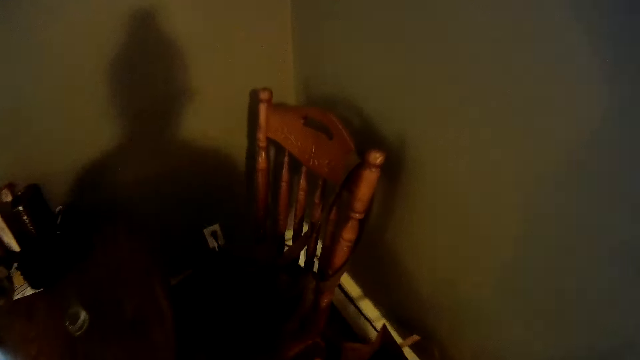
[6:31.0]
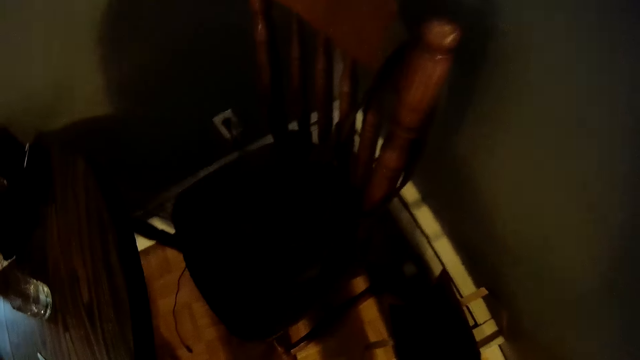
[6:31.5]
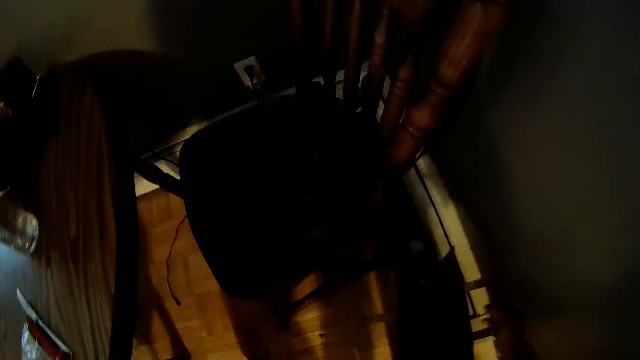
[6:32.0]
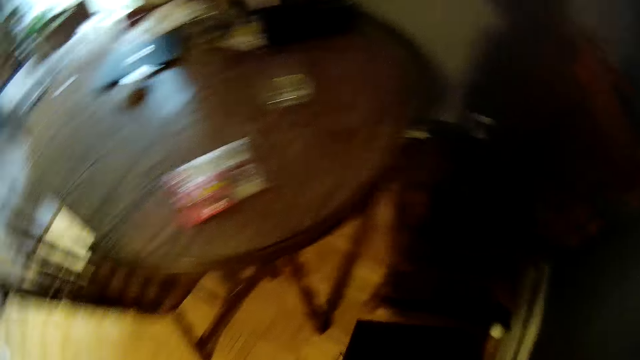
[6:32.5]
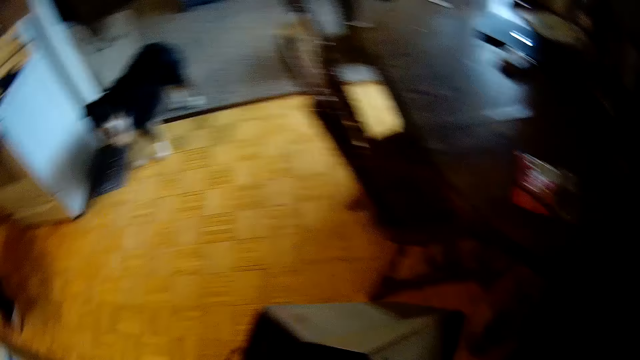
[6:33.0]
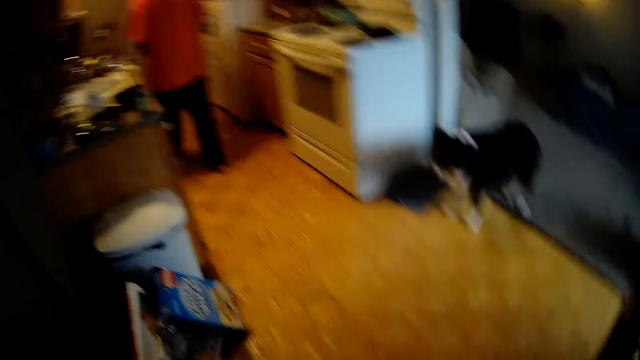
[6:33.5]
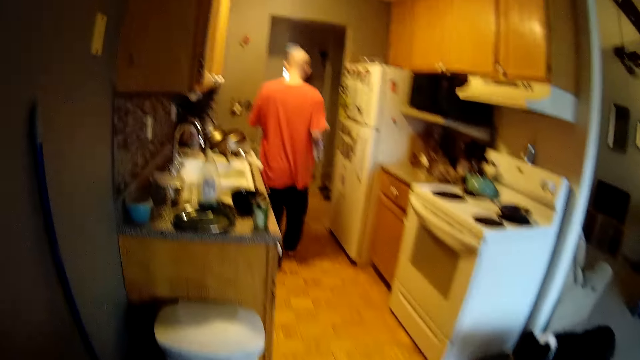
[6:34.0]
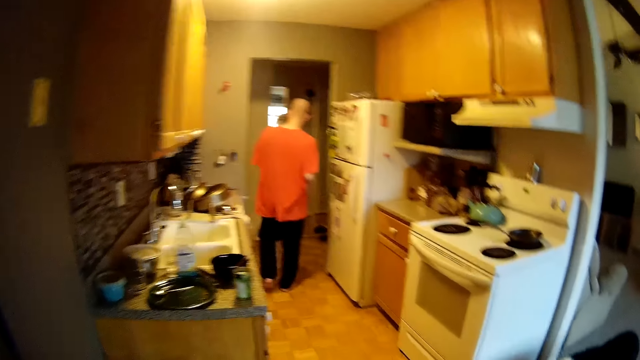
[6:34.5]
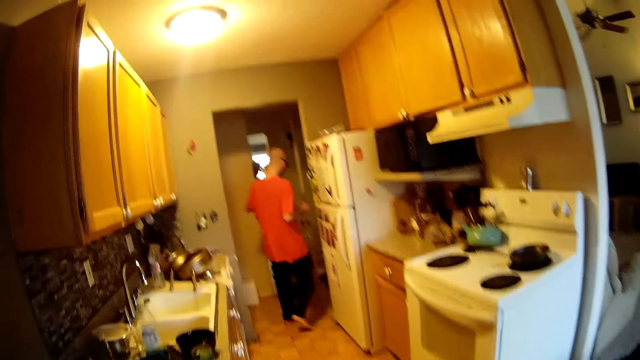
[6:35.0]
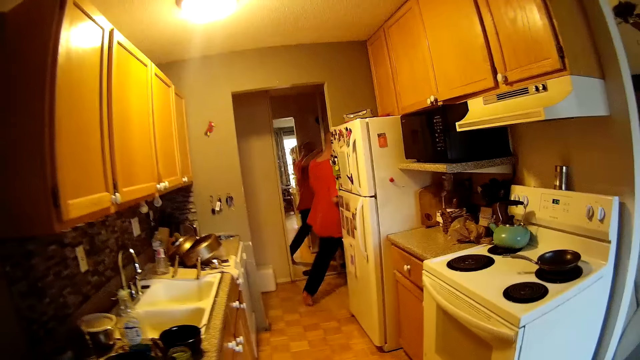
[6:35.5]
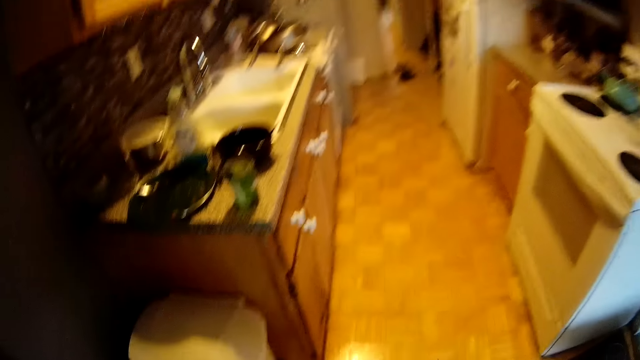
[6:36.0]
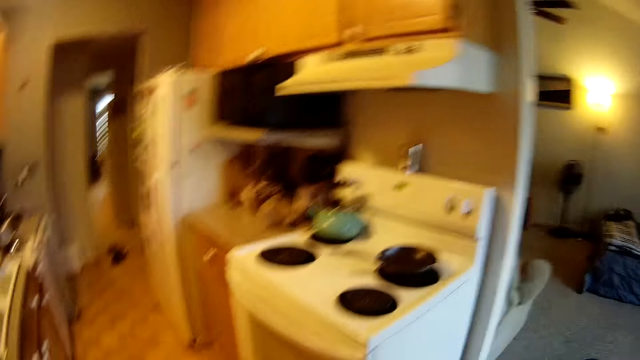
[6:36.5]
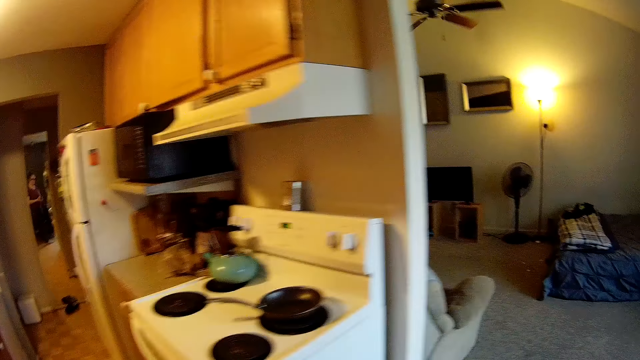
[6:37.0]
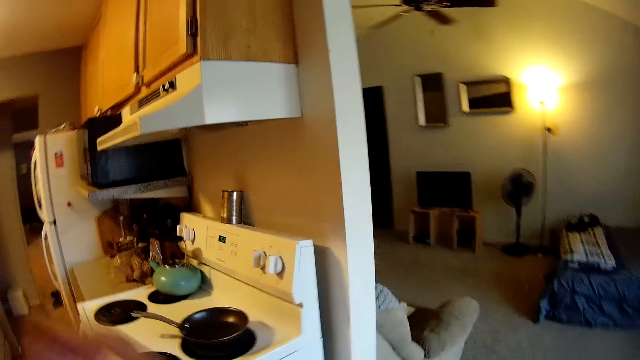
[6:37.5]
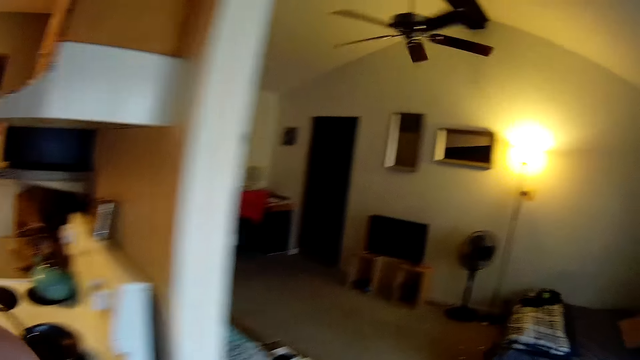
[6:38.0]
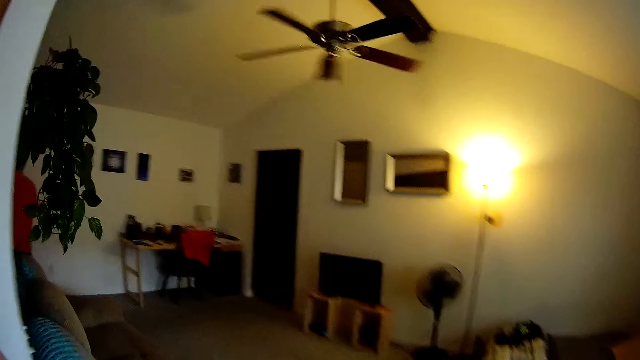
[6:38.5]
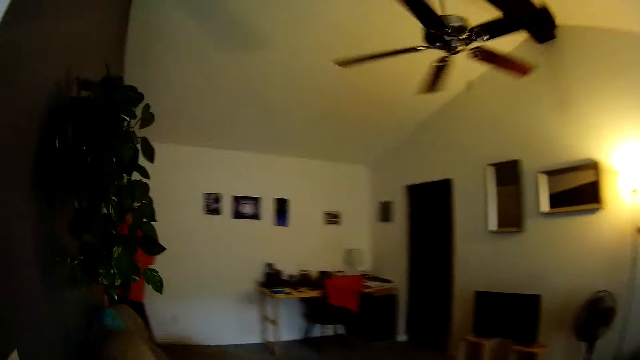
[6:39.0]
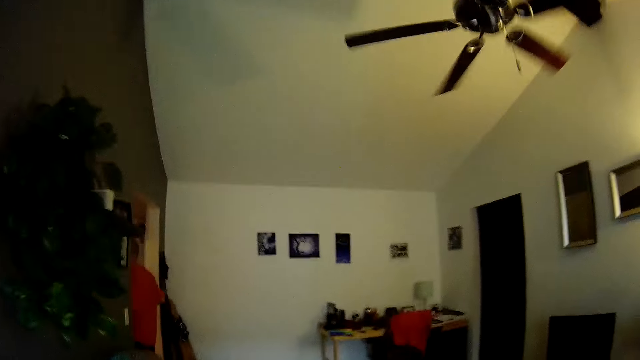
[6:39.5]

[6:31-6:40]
The camera wearer picks up a nylon from the floor with both hands. They walk across the room. The man walks across the room and walks out of the kitchen.
